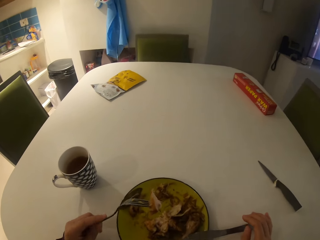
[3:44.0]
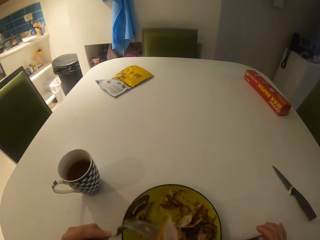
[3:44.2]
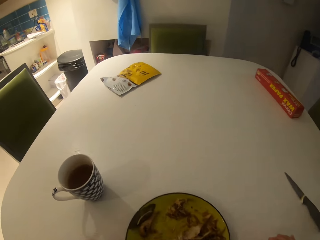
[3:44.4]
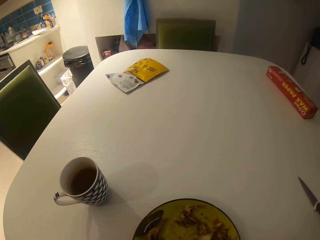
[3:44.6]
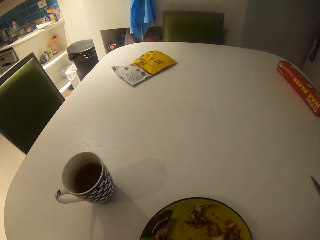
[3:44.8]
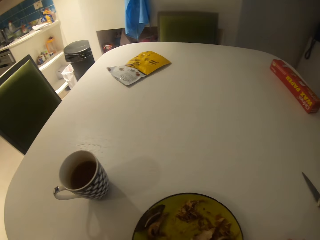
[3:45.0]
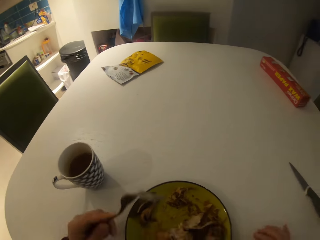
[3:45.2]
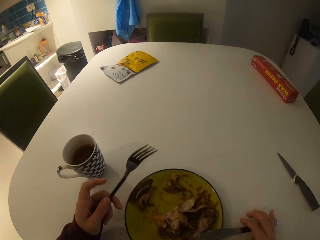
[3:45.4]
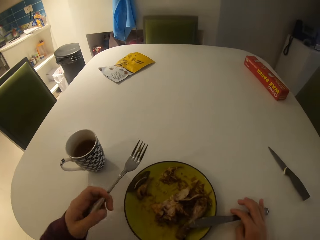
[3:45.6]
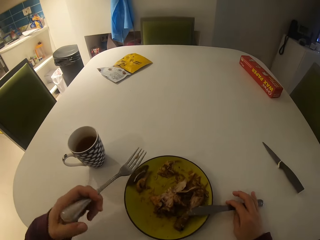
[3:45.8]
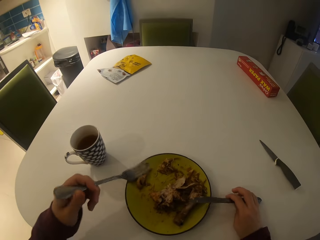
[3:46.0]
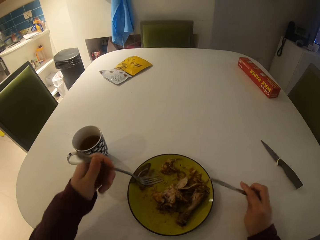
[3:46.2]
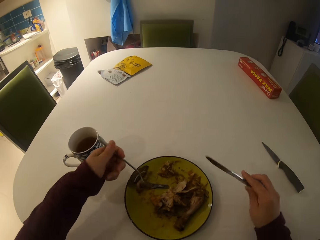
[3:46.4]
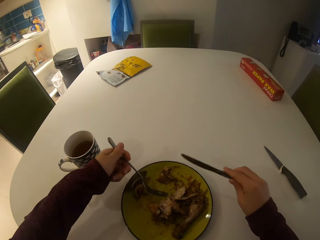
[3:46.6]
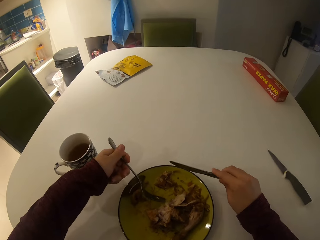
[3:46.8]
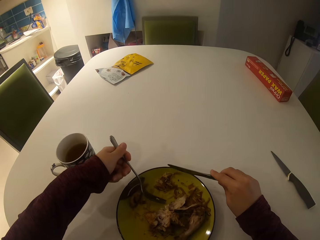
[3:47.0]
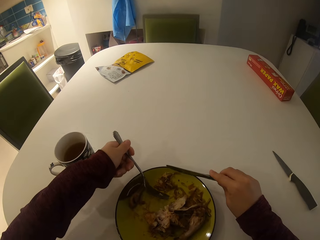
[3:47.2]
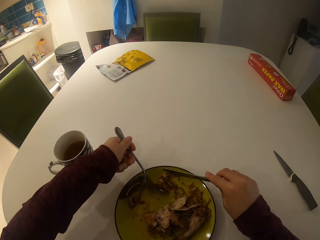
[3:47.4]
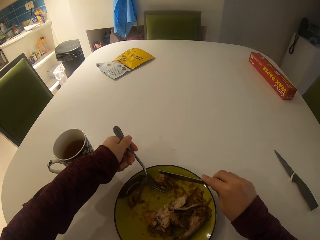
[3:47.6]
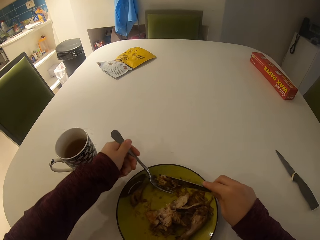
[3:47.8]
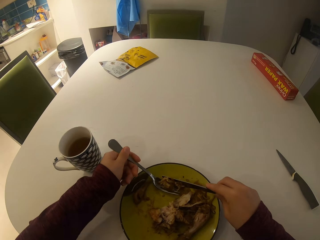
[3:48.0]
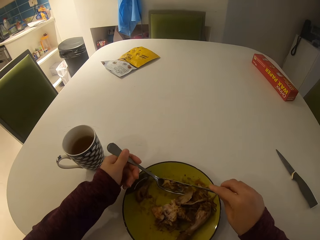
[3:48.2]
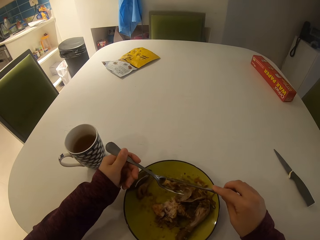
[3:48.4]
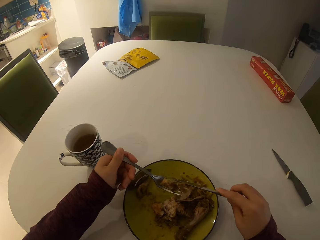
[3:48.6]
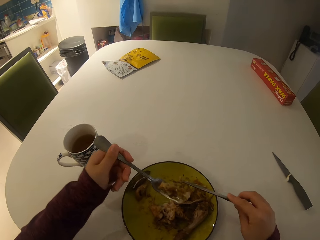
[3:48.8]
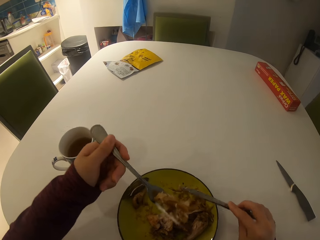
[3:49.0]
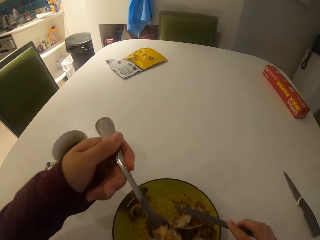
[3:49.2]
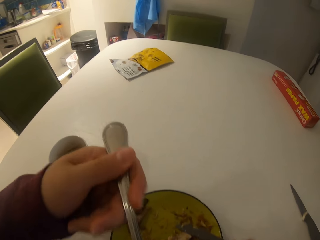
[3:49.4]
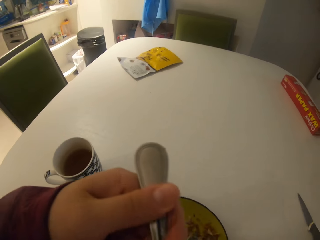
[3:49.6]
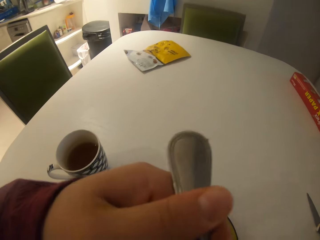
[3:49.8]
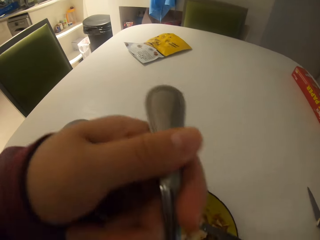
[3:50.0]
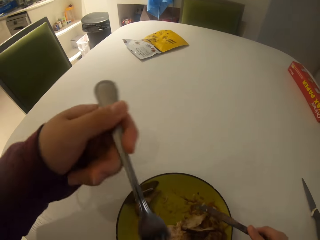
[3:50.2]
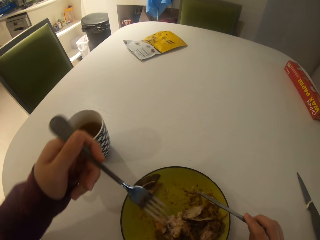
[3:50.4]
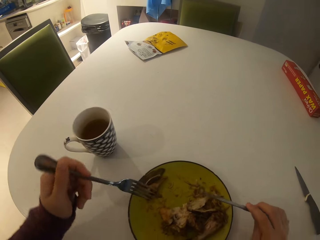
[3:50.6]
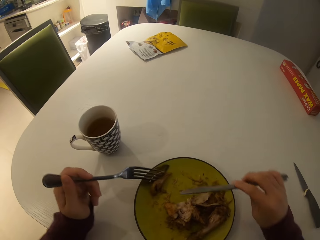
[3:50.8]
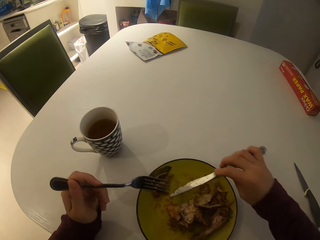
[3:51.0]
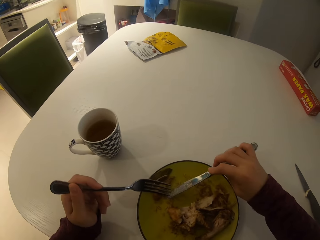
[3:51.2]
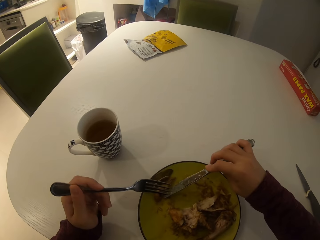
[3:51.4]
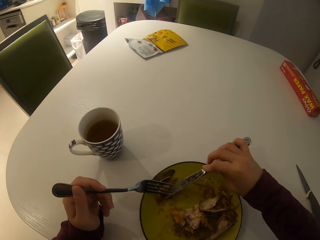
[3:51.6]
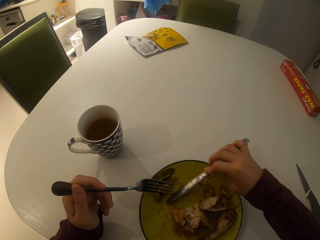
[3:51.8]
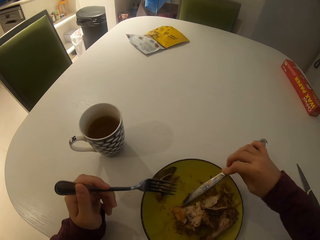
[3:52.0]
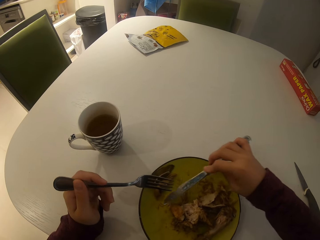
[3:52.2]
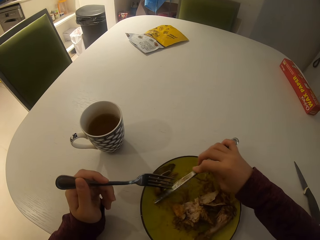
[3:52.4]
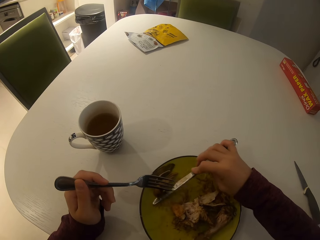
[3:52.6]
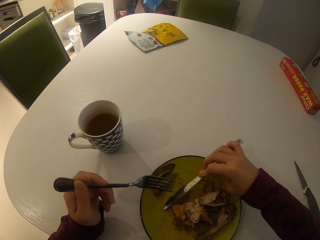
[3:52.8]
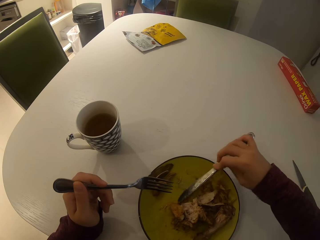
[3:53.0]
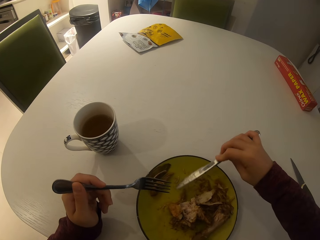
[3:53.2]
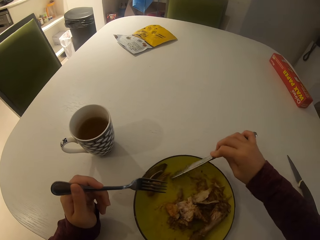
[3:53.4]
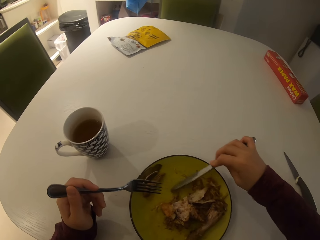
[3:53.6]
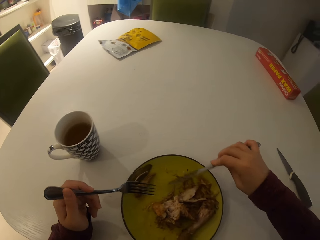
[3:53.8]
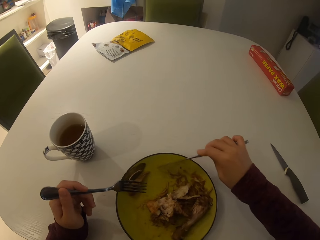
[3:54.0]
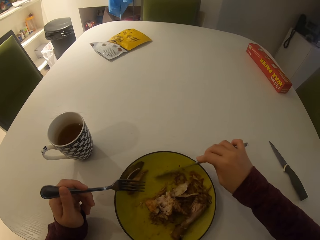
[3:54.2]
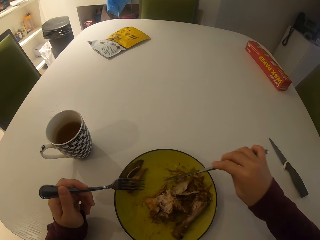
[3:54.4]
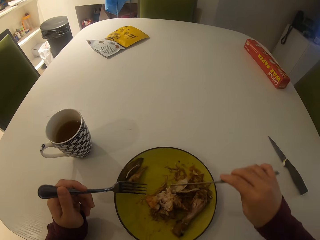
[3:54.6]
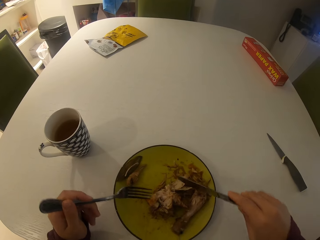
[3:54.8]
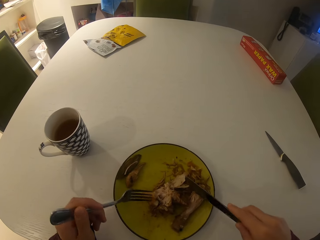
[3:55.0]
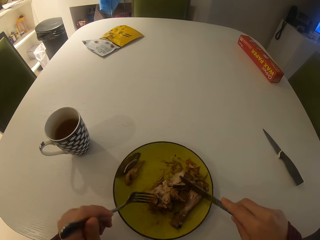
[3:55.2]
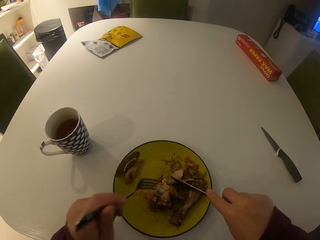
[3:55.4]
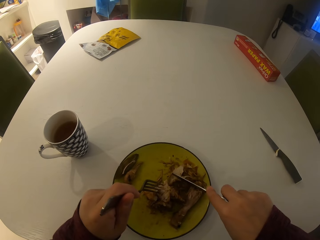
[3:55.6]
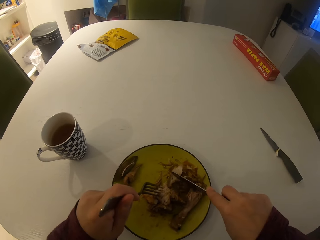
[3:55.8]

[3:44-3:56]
The camera wearer takes food on the plate with the fork. They eat the food. They pull the food on the plate closer with the table knife.

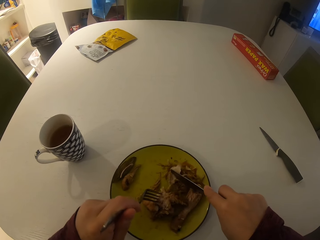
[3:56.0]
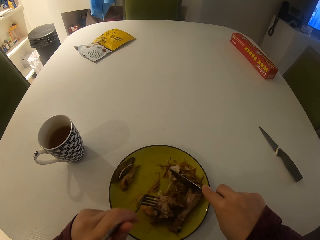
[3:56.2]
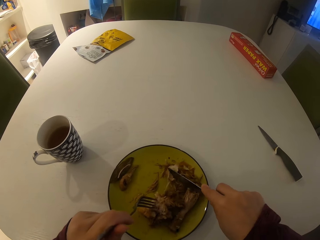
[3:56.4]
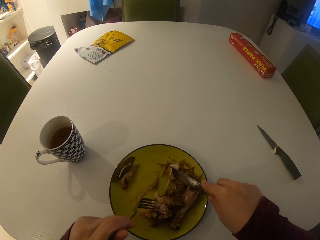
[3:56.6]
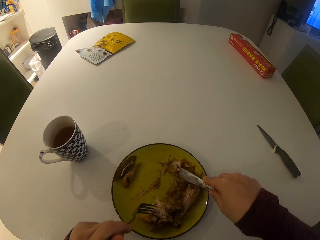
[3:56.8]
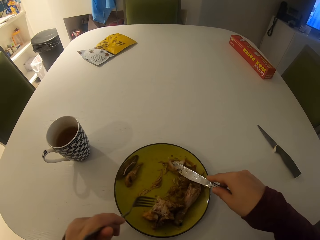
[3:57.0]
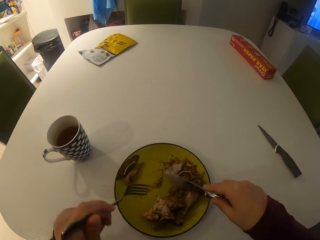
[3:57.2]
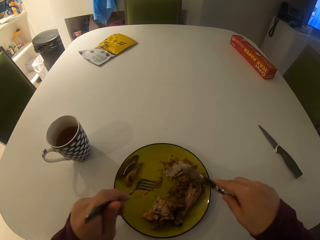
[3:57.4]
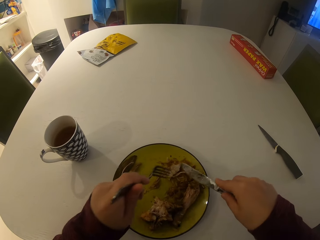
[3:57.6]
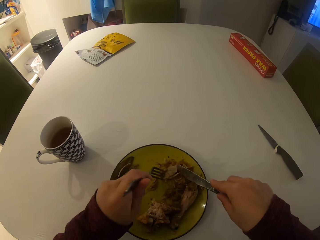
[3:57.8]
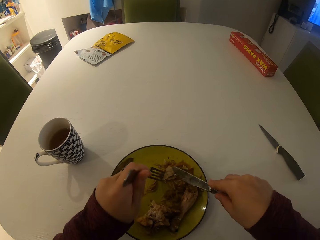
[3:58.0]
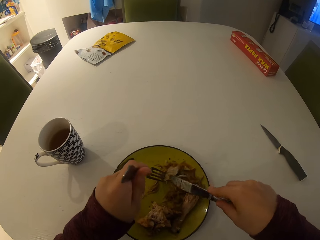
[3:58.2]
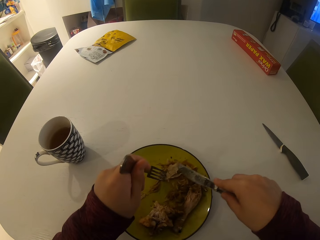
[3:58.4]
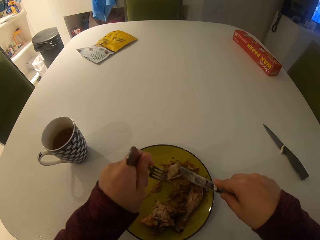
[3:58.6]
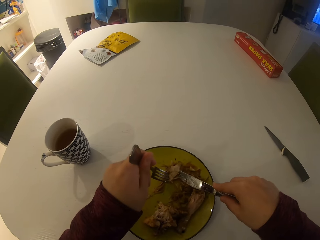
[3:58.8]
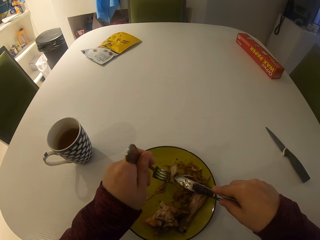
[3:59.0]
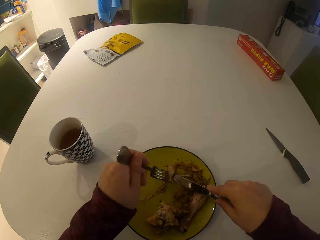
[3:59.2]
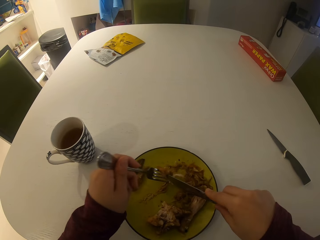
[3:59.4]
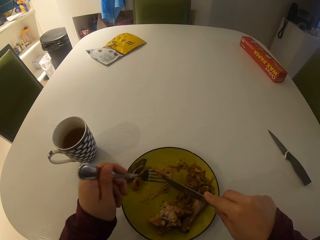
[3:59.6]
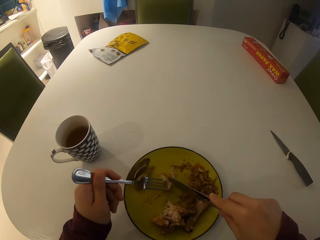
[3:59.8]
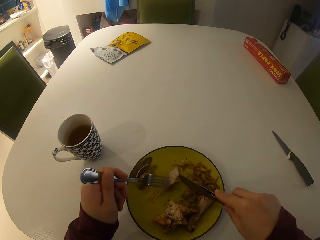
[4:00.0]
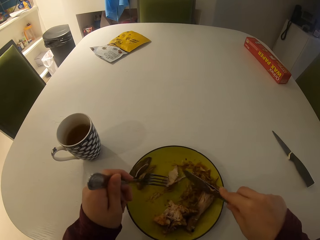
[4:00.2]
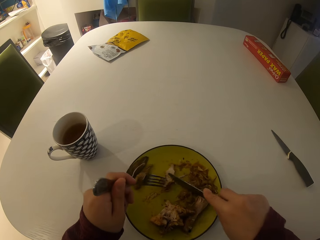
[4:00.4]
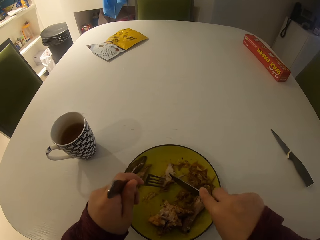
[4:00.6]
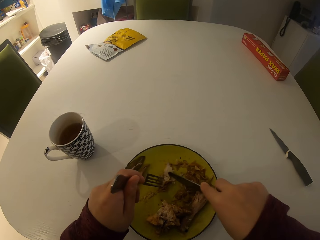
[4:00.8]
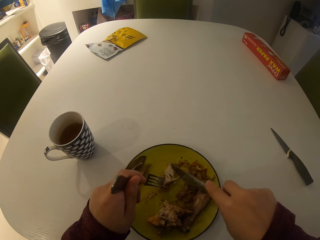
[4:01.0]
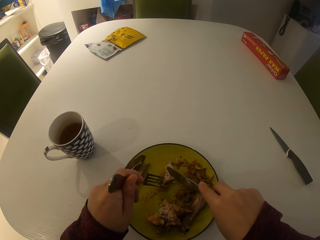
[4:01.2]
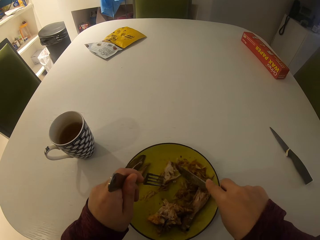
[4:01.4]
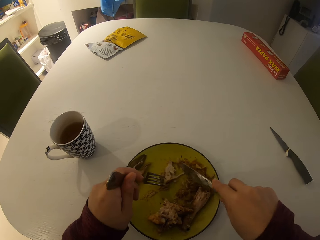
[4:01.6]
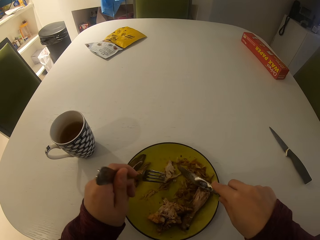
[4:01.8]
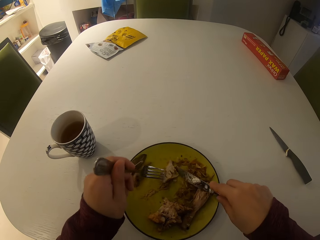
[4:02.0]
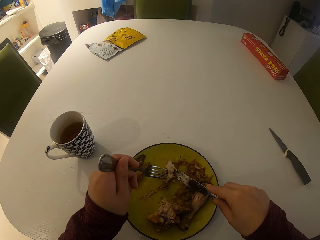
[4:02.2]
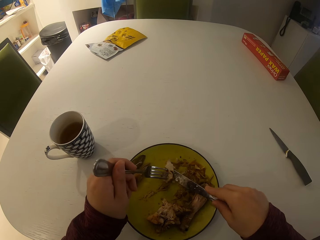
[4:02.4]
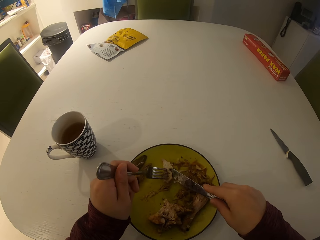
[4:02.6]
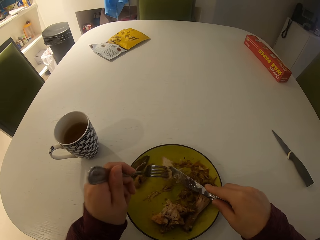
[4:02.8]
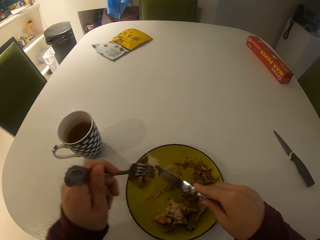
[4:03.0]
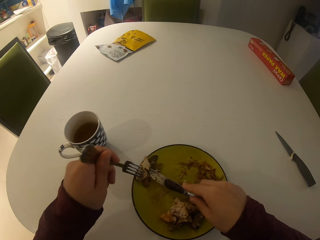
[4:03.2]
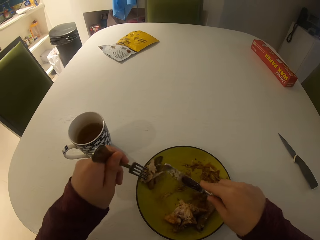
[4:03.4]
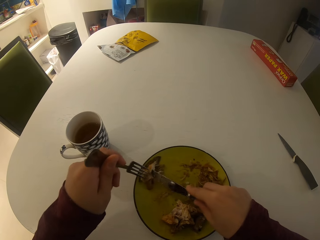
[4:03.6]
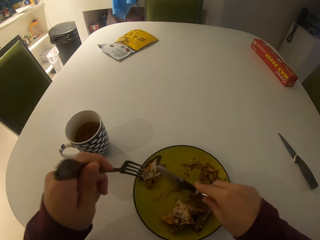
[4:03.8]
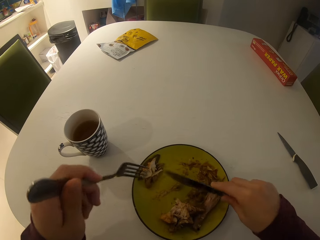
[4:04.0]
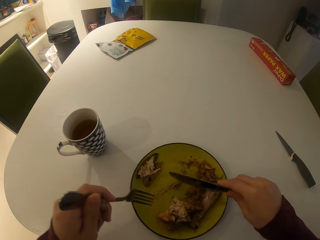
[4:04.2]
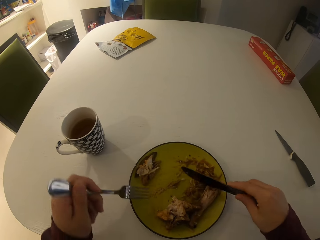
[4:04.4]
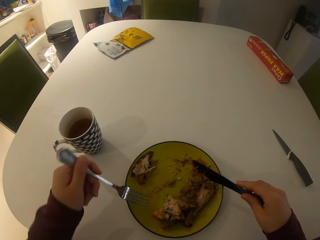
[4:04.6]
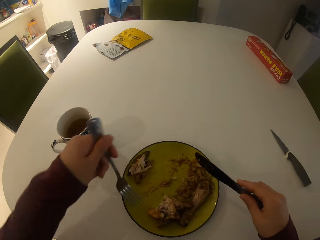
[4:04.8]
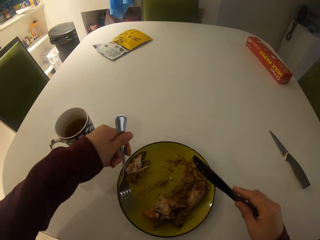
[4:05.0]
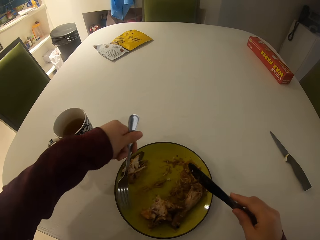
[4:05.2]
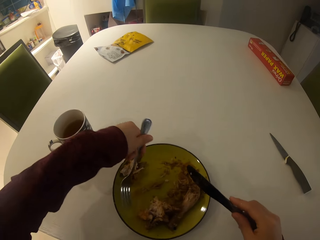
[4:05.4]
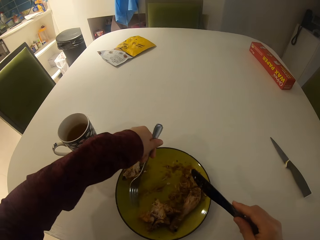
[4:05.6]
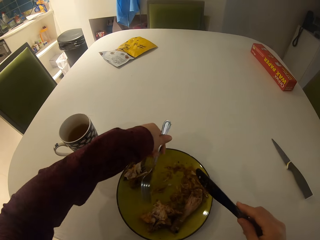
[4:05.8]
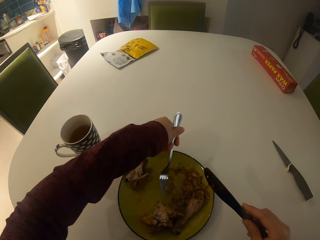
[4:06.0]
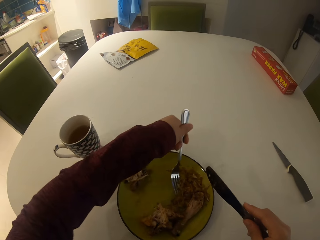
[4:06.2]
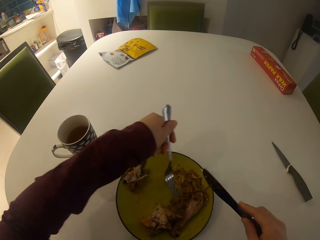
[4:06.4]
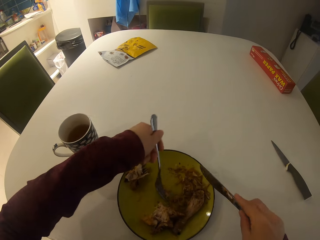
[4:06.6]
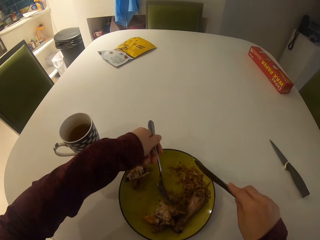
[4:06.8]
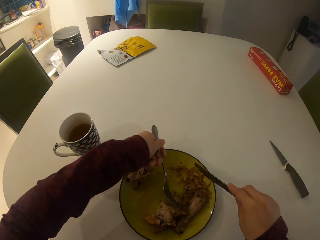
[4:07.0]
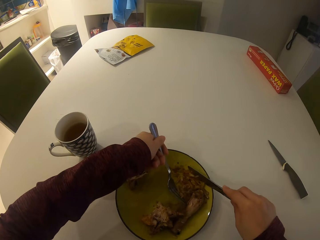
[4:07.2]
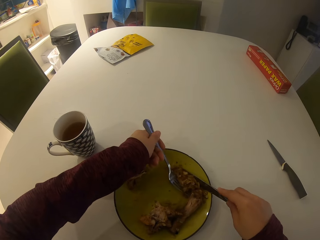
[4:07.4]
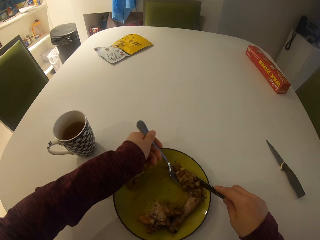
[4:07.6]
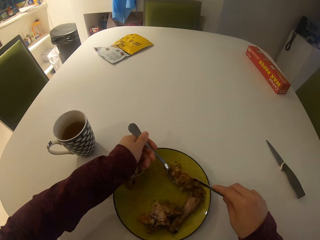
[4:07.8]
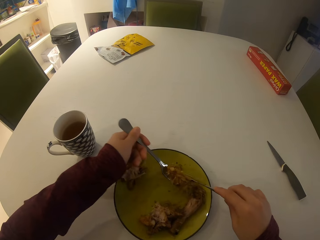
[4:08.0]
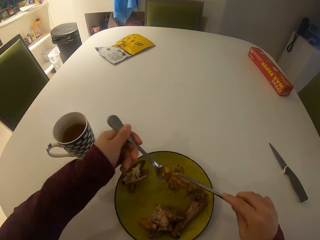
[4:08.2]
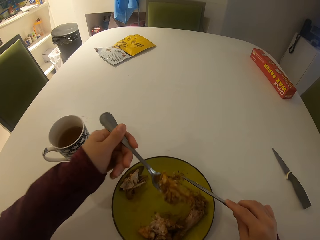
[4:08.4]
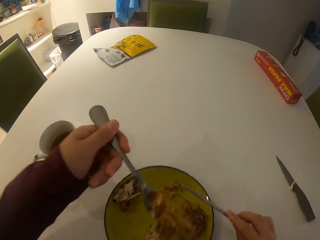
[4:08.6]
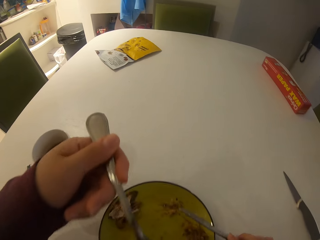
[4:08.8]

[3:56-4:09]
The camera wearer takes meat on the plate with the fork. They take food on the plate with the table knife.
